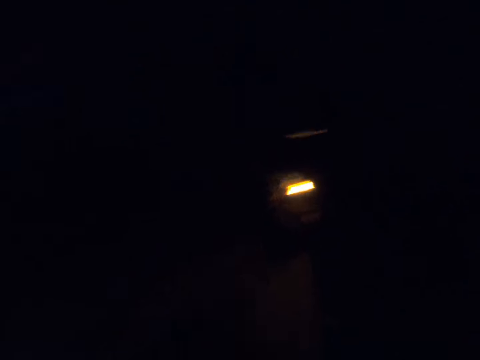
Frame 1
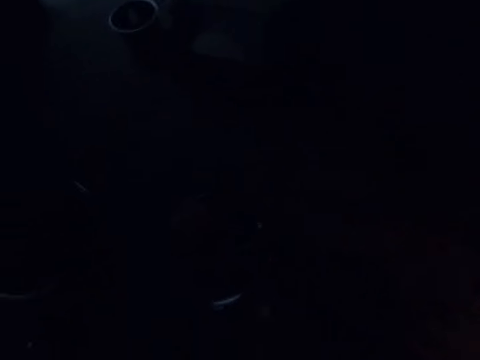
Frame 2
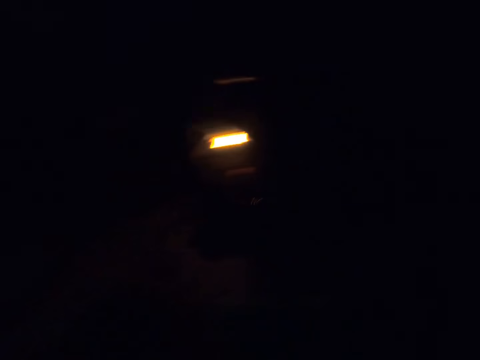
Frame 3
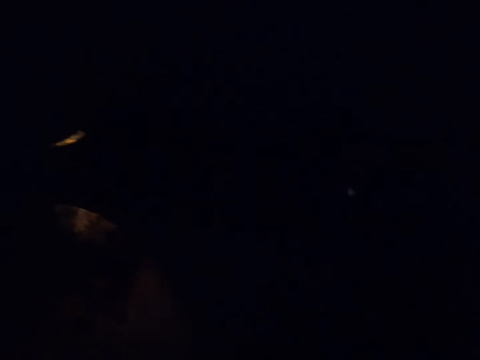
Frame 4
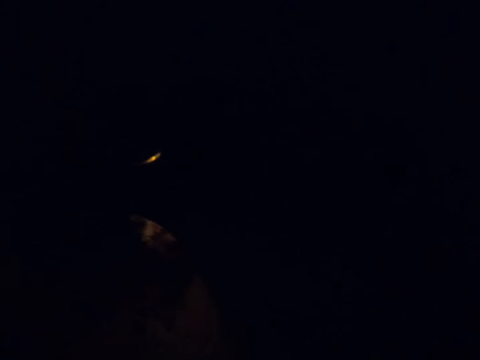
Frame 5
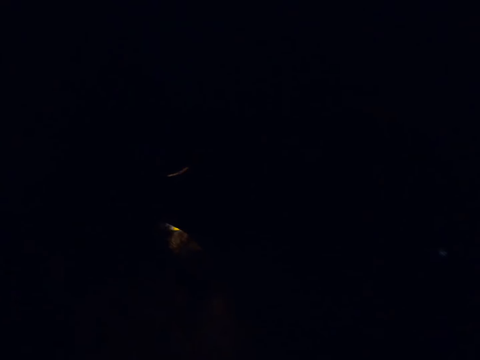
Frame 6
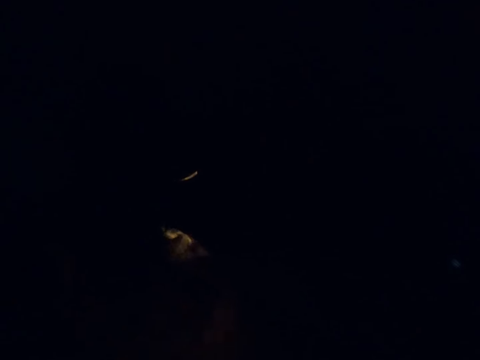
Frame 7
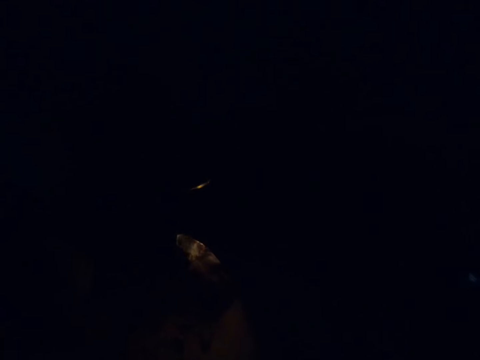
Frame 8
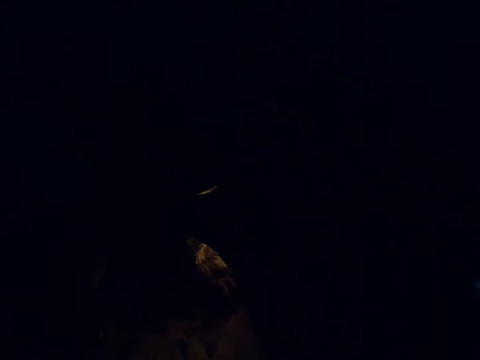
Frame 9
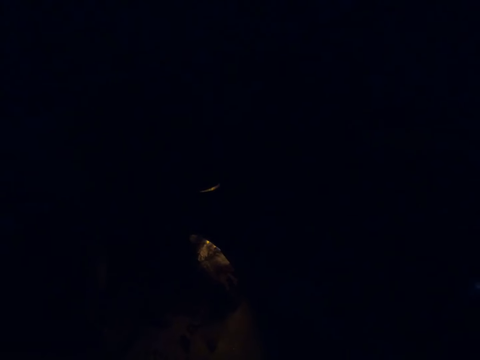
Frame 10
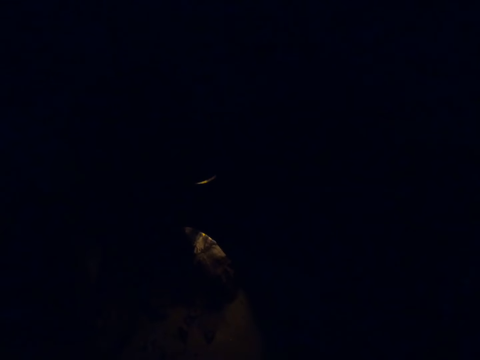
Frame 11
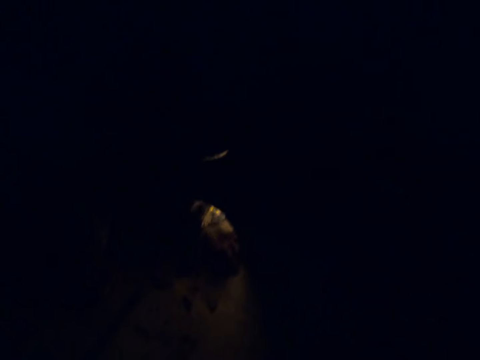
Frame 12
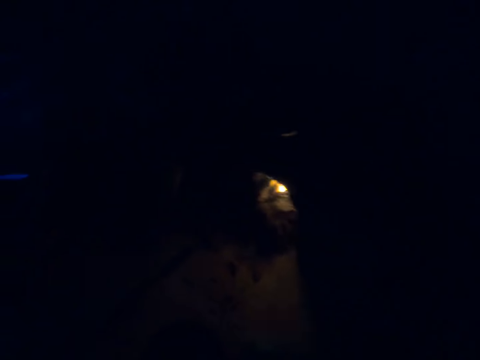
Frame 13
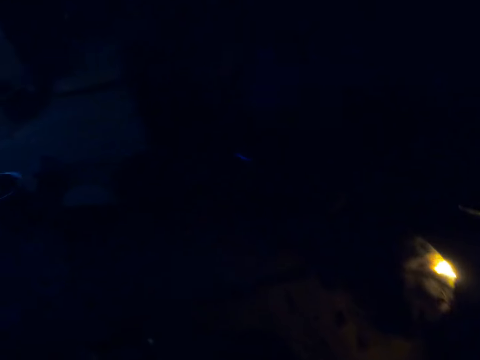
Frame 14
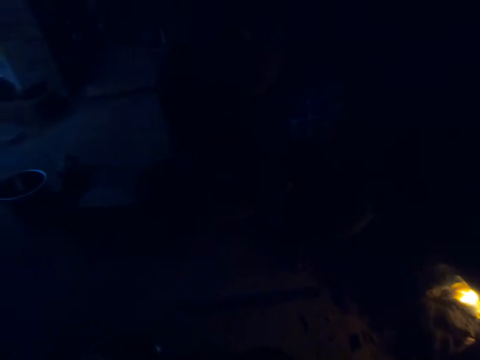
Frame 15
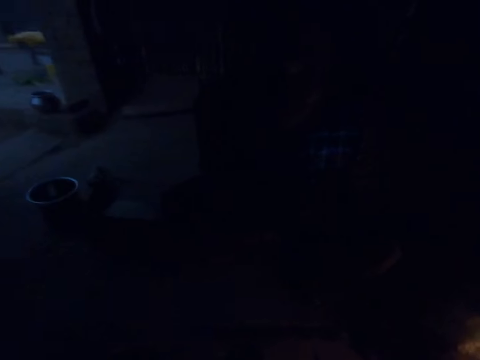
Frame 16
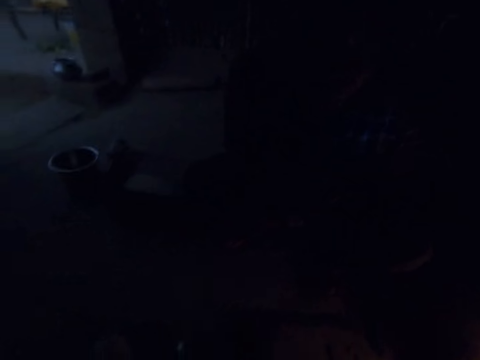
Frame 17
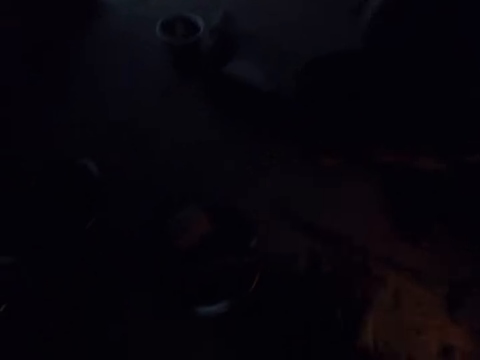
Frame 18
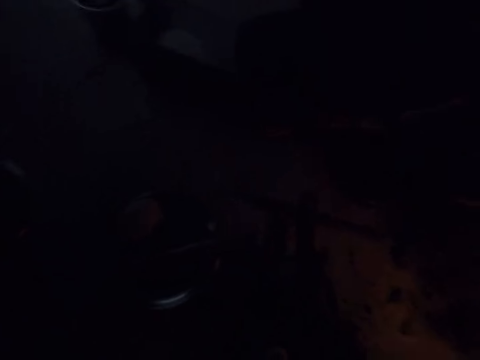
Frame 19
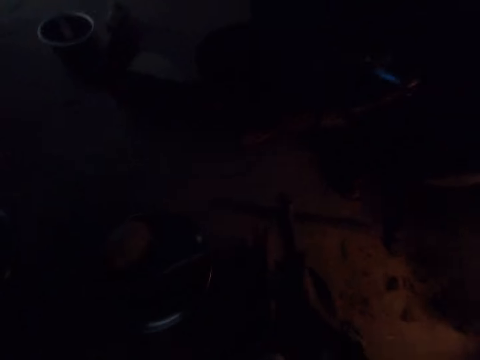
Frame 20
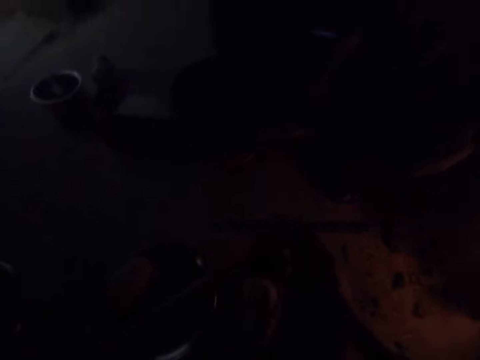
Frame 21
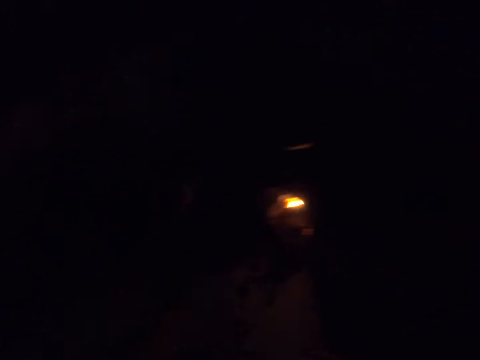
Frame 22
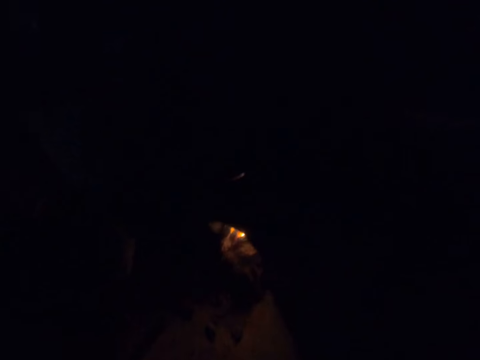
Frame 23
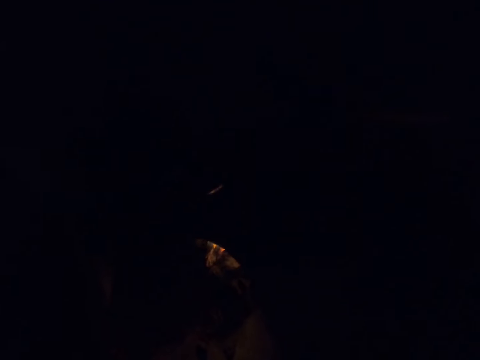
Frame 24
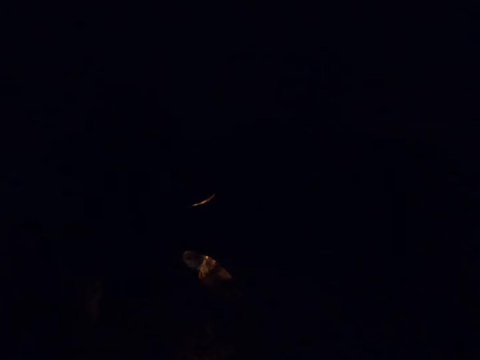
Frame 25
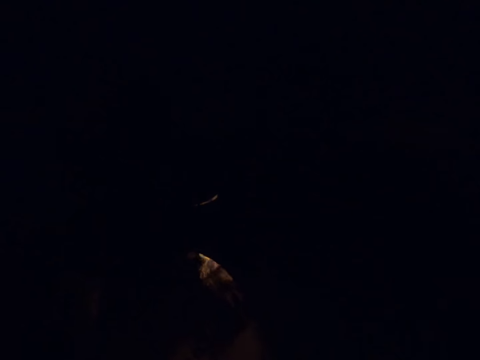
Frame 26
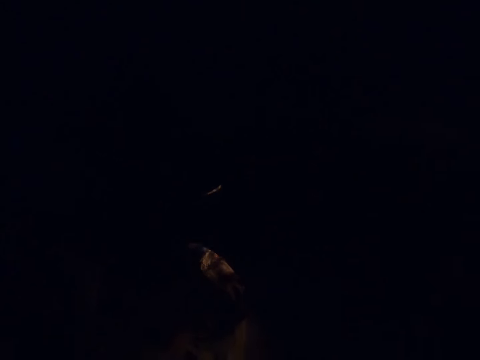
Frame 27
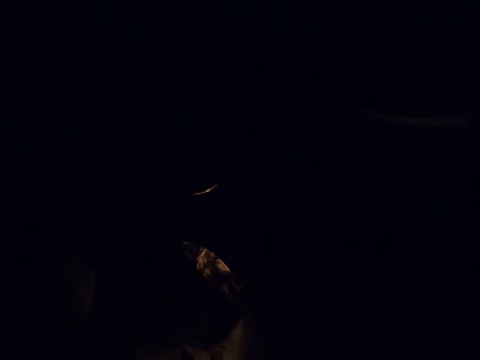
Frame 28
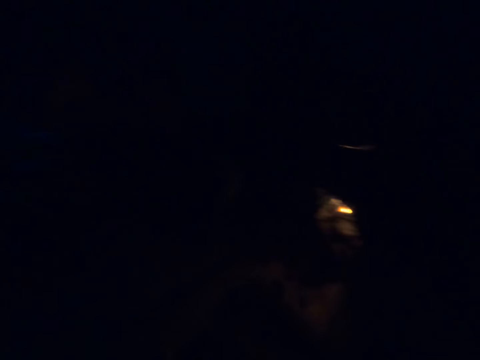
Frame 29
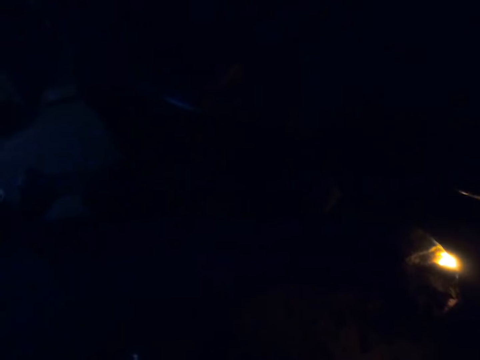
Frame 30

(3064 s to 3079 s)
The camera wearer looks around the kitchen. He puts the piece of dough on the frying pan. He converses. He rubs his hands.

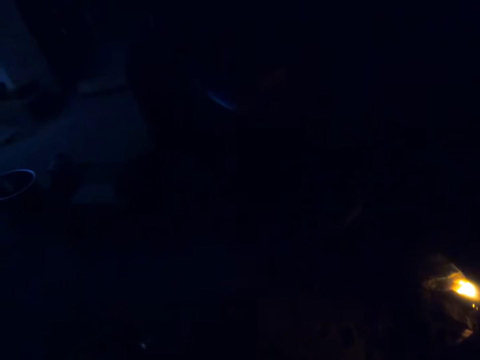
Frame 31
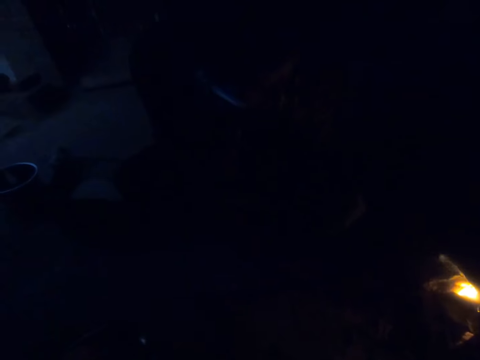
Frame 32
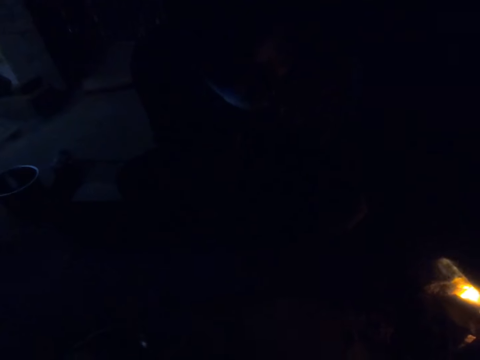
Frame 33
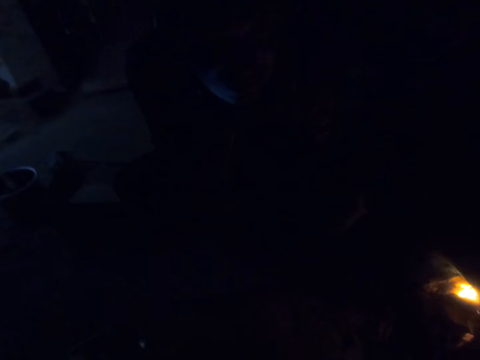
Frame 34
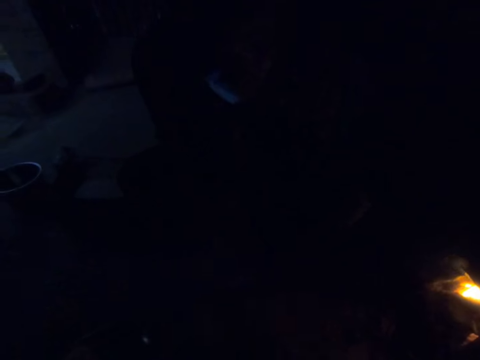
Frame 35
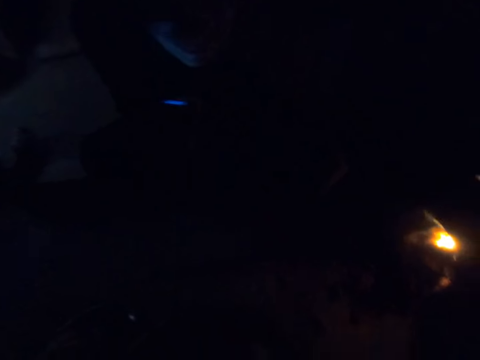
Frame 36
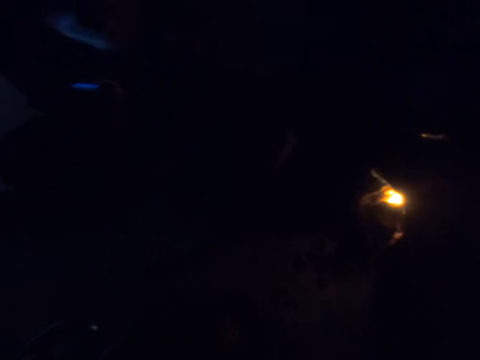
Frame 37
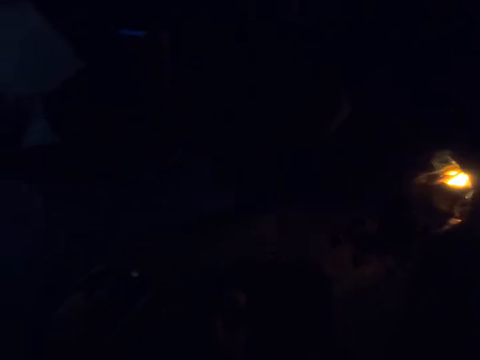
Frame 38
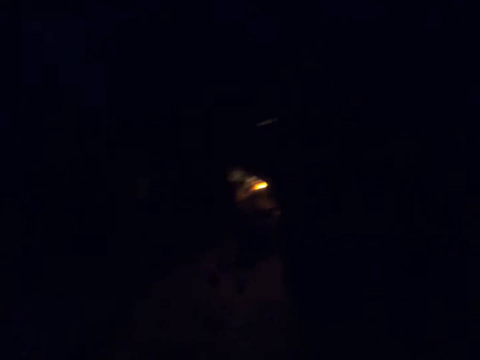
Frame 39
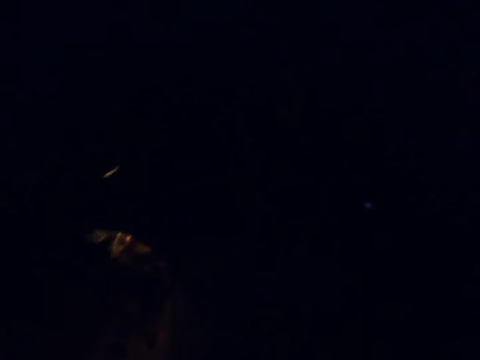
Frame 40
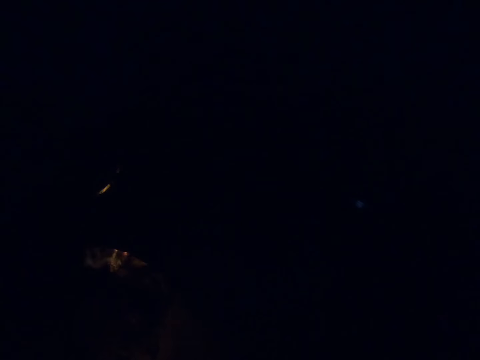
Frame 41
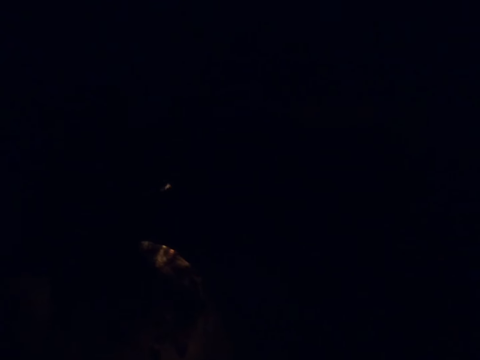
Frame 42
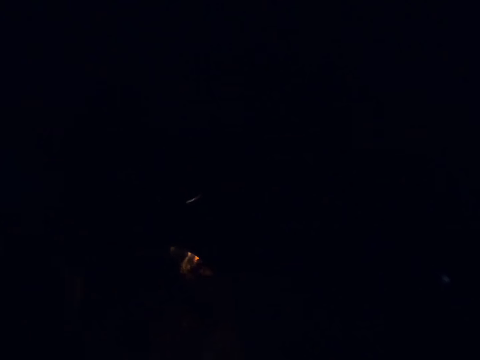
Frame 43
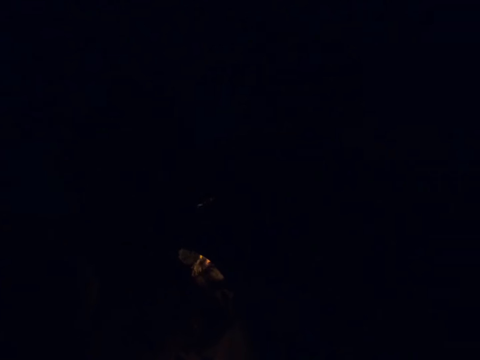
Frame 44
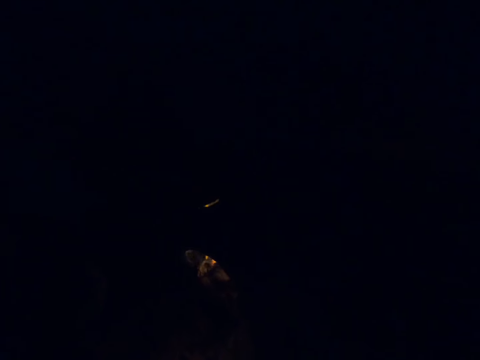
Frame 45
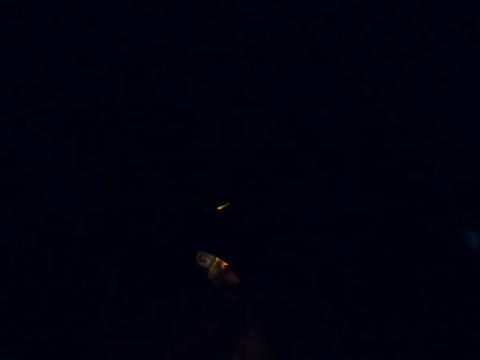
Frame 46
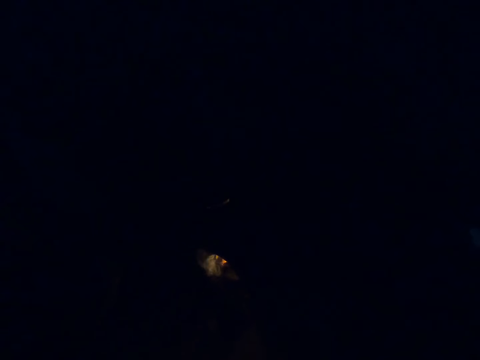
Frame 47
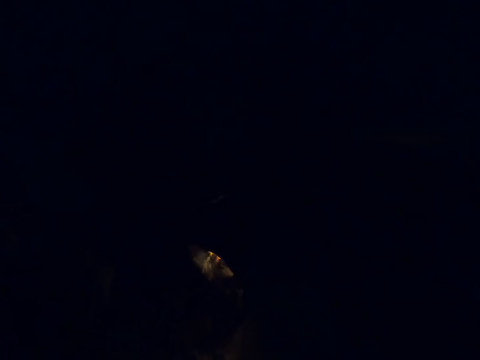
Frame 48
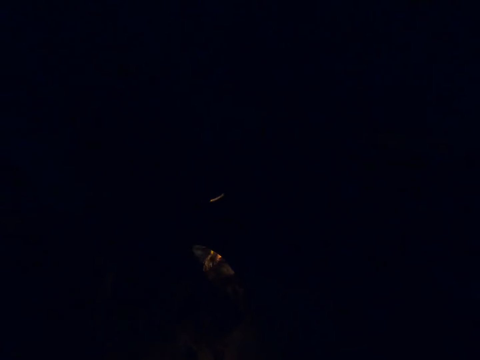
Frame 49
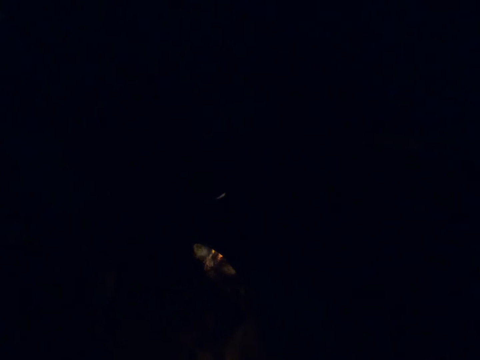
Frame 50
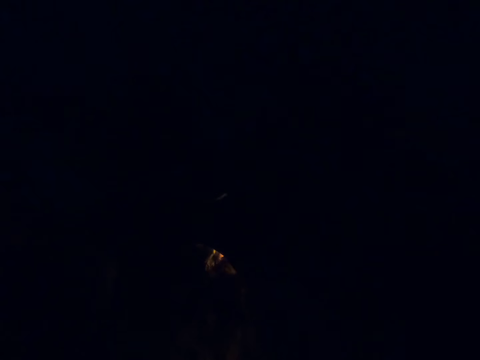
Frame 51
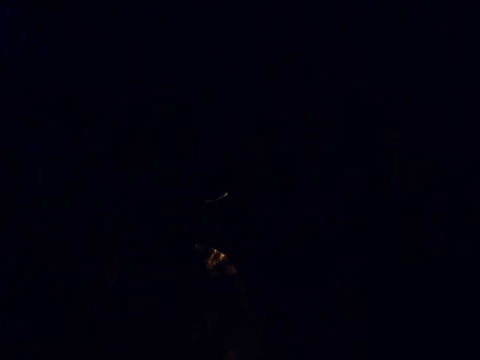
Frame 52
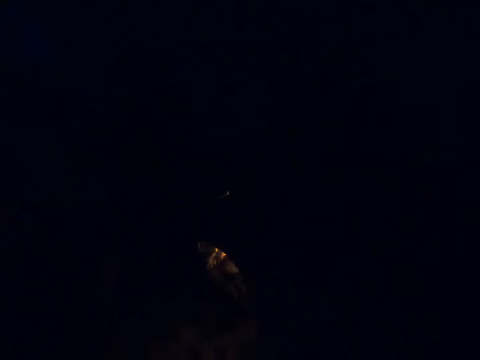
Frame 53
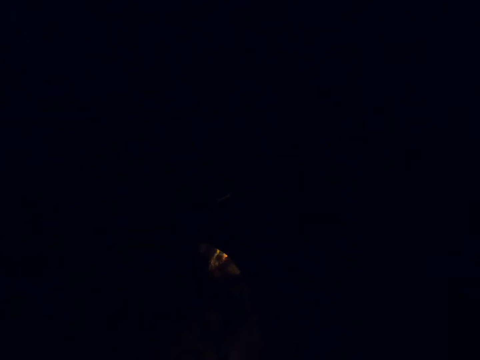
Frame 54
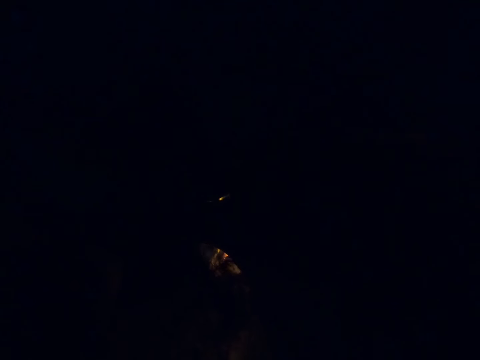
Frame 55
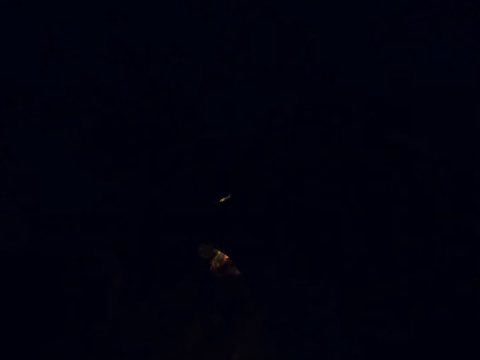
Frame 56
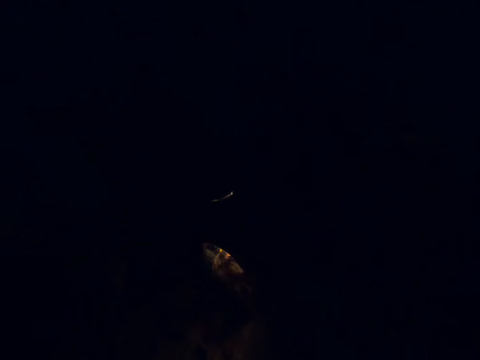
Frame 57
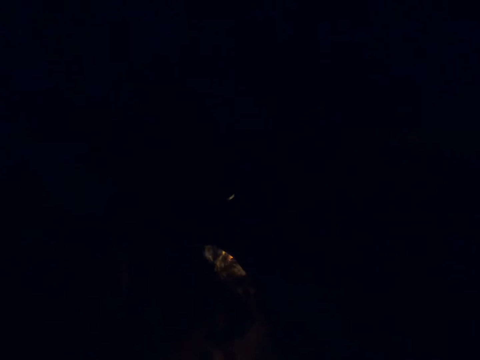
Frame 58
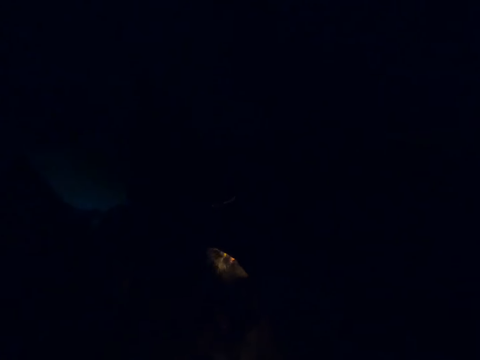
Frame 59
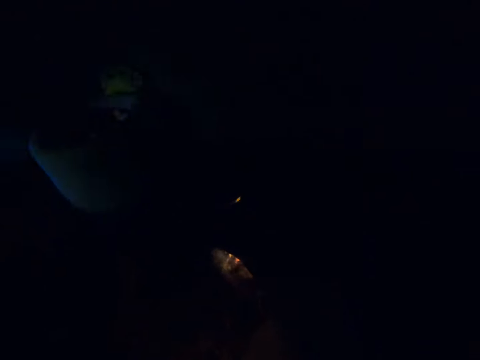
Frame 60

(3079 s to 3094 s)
The camera wearer looks around. They converse.
